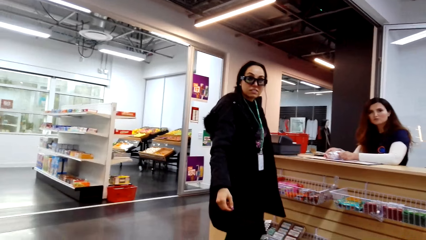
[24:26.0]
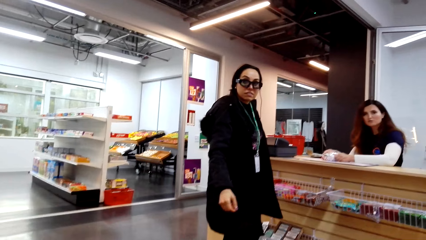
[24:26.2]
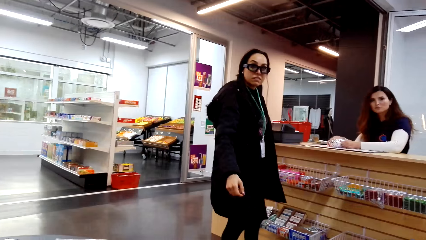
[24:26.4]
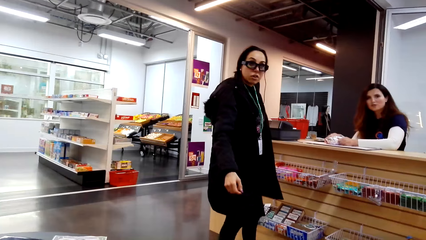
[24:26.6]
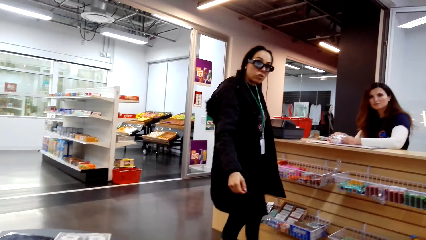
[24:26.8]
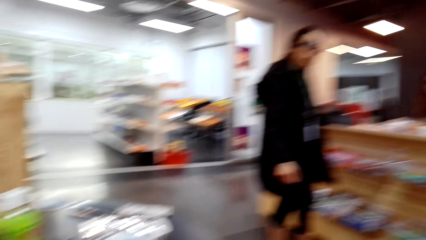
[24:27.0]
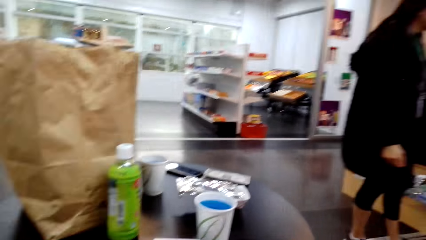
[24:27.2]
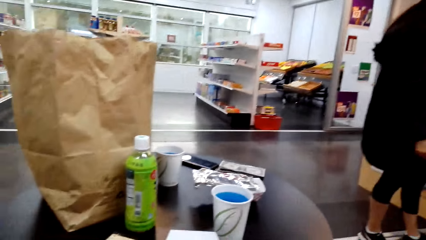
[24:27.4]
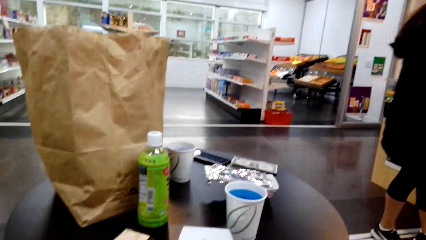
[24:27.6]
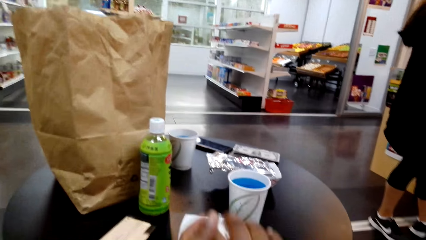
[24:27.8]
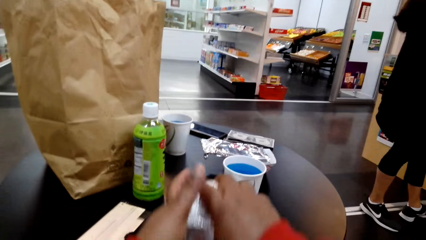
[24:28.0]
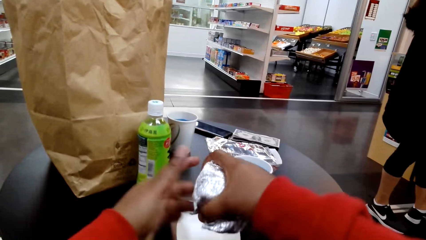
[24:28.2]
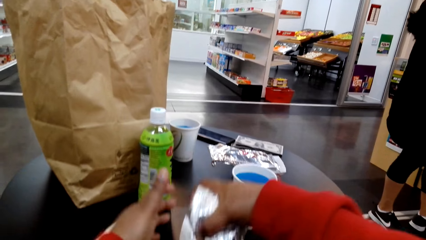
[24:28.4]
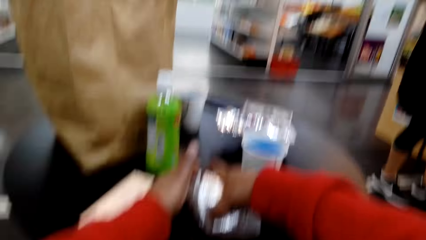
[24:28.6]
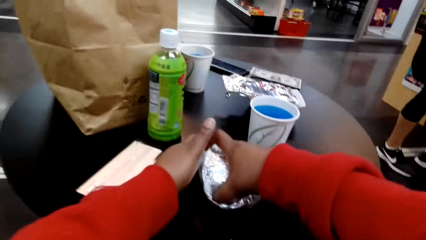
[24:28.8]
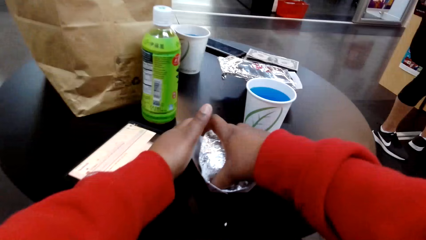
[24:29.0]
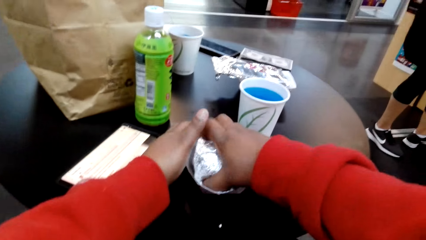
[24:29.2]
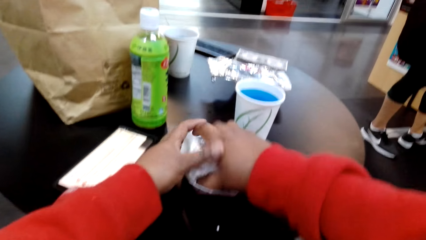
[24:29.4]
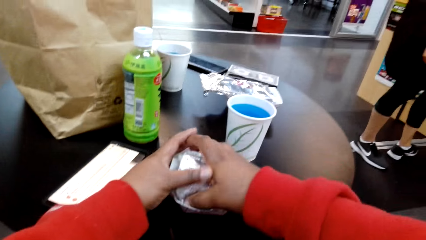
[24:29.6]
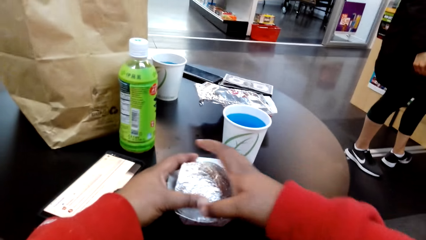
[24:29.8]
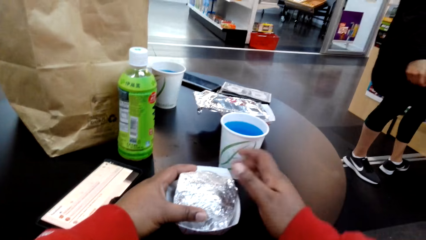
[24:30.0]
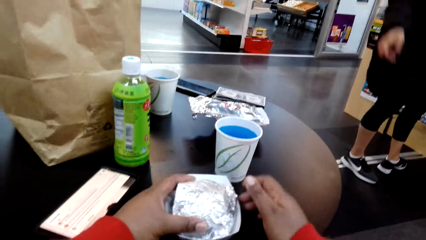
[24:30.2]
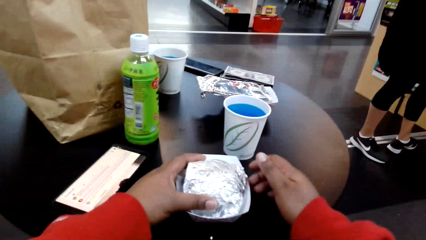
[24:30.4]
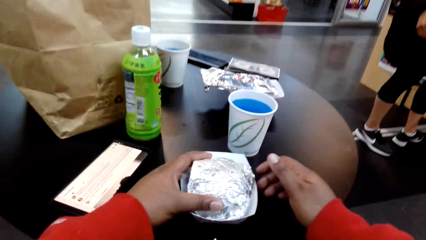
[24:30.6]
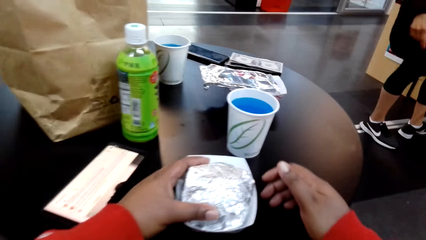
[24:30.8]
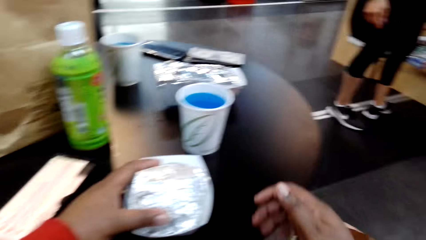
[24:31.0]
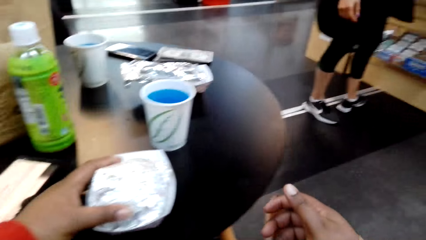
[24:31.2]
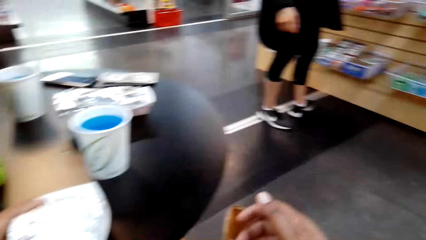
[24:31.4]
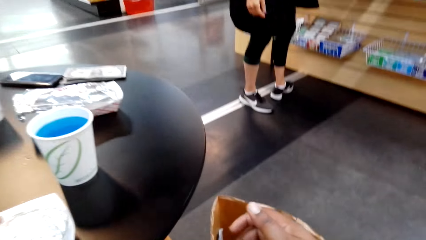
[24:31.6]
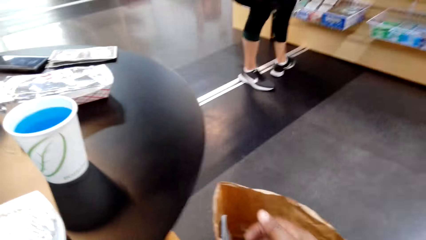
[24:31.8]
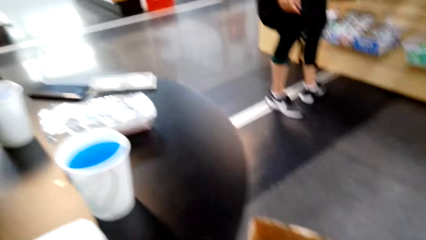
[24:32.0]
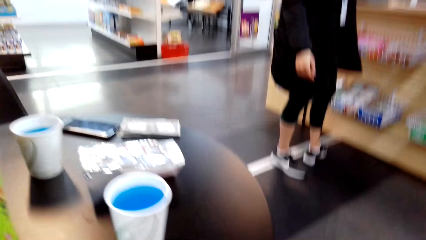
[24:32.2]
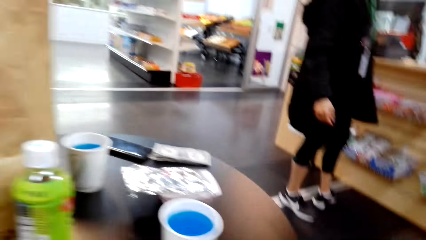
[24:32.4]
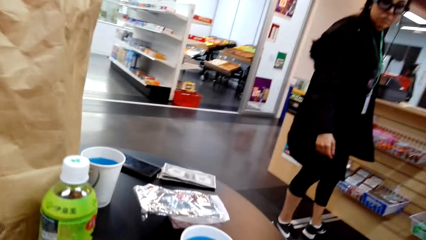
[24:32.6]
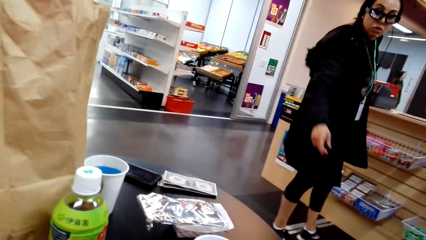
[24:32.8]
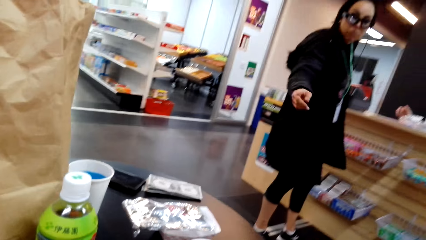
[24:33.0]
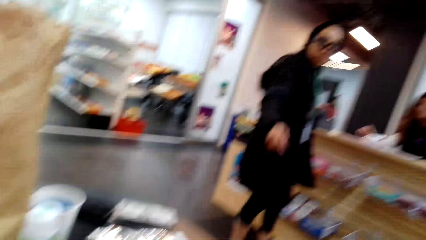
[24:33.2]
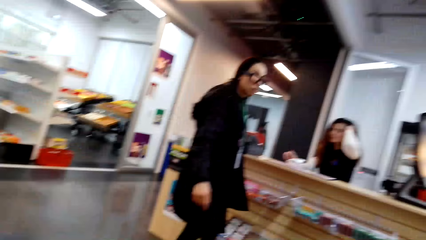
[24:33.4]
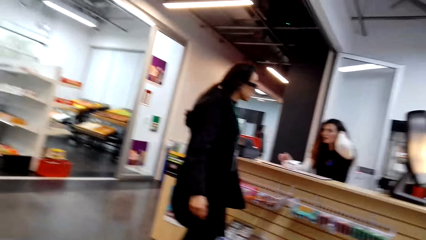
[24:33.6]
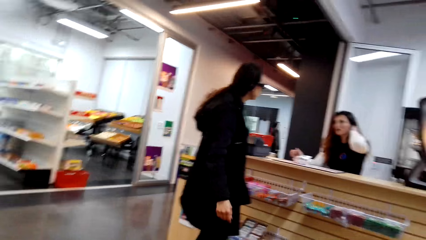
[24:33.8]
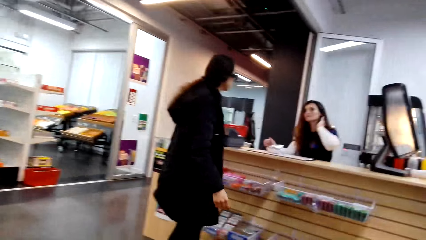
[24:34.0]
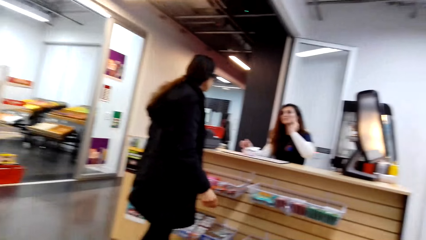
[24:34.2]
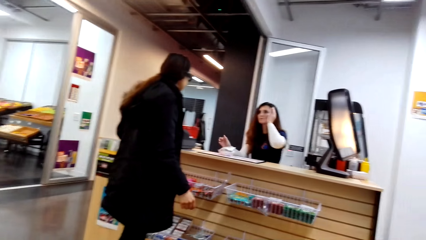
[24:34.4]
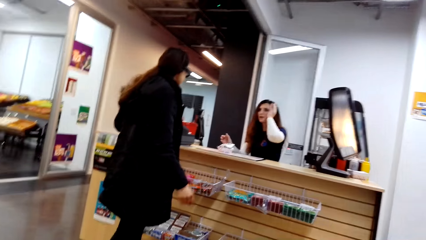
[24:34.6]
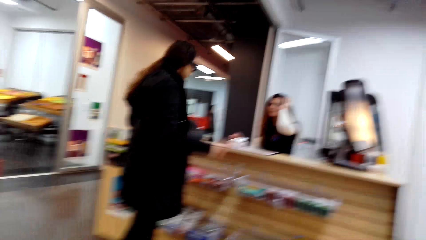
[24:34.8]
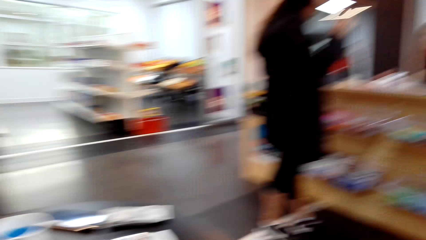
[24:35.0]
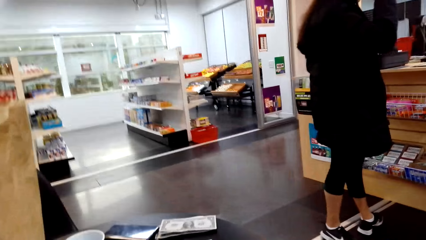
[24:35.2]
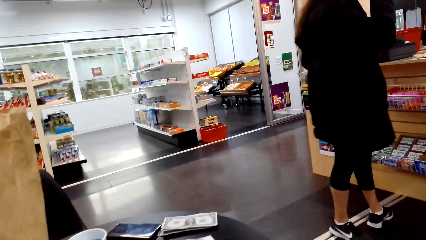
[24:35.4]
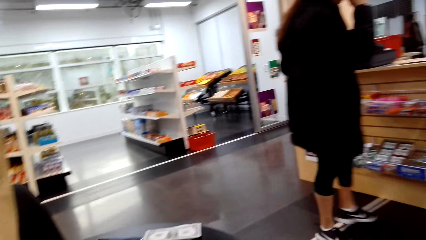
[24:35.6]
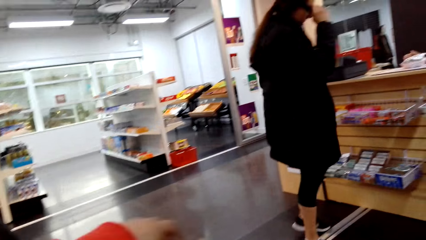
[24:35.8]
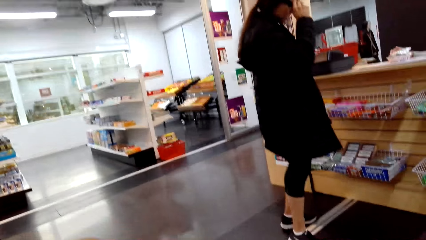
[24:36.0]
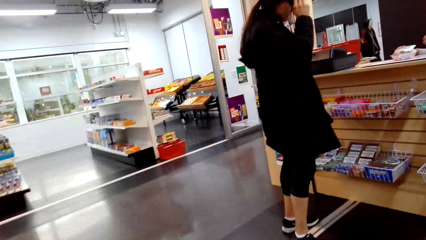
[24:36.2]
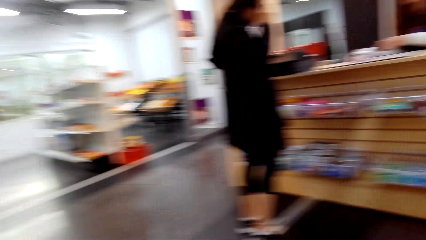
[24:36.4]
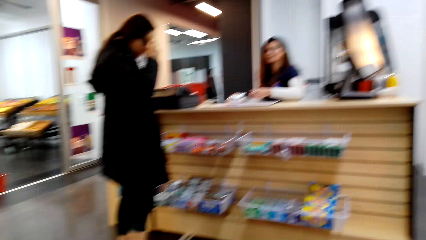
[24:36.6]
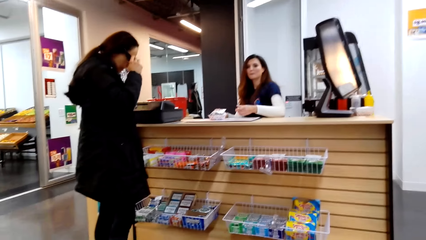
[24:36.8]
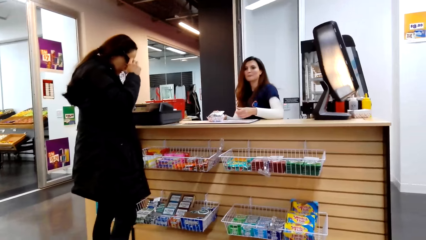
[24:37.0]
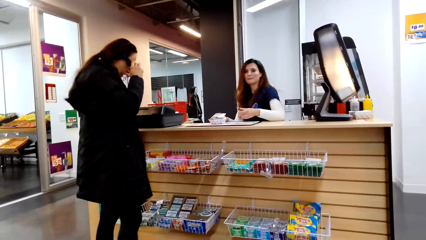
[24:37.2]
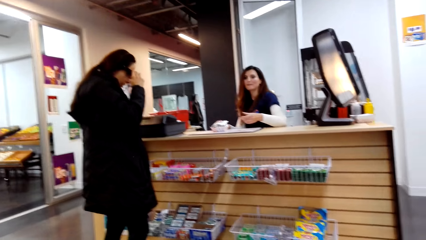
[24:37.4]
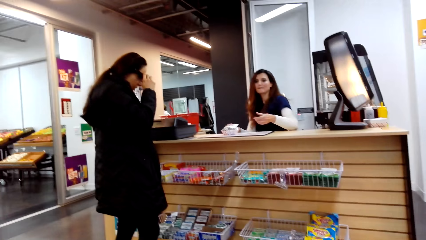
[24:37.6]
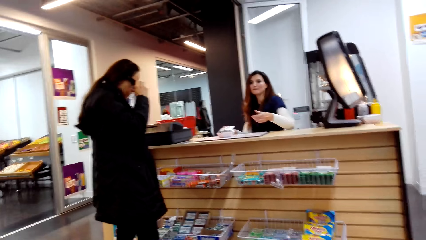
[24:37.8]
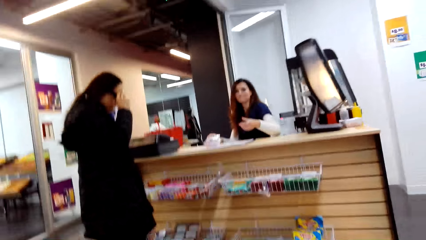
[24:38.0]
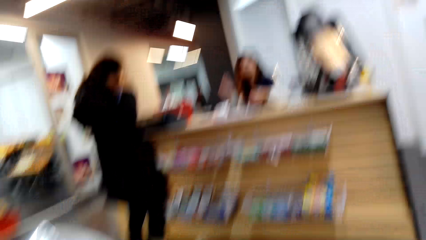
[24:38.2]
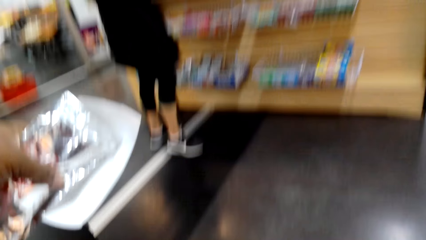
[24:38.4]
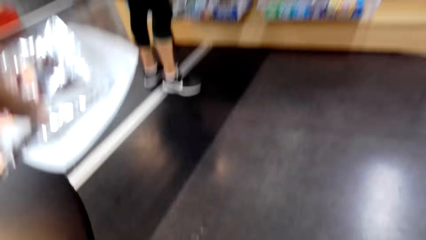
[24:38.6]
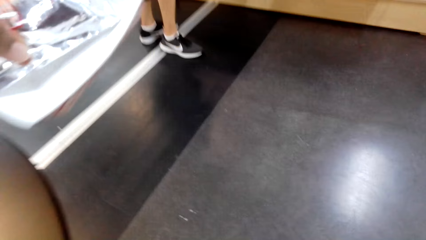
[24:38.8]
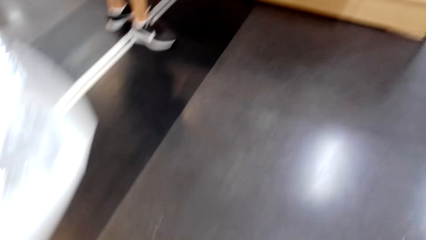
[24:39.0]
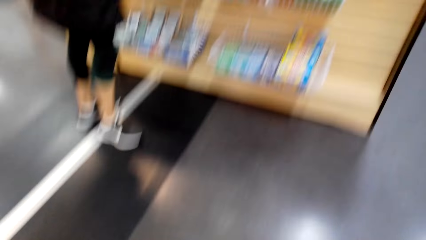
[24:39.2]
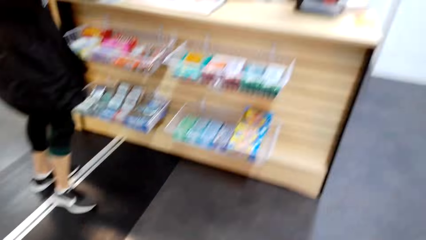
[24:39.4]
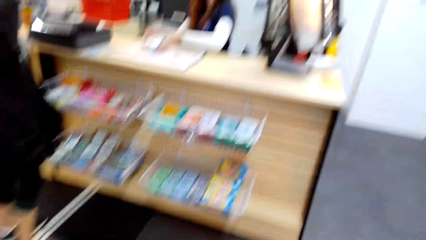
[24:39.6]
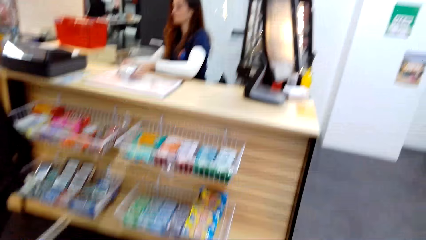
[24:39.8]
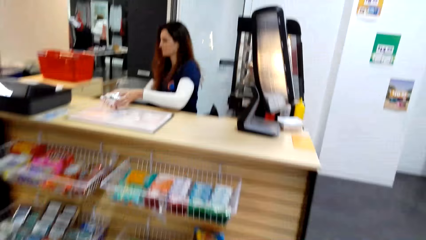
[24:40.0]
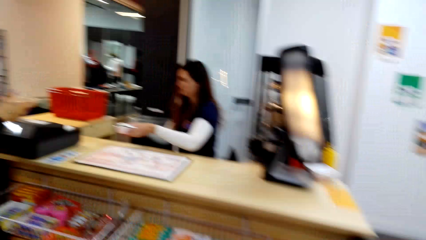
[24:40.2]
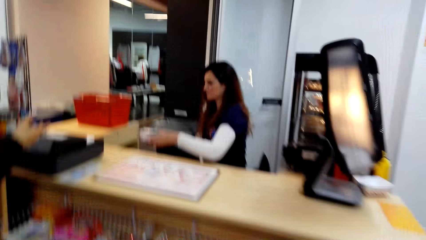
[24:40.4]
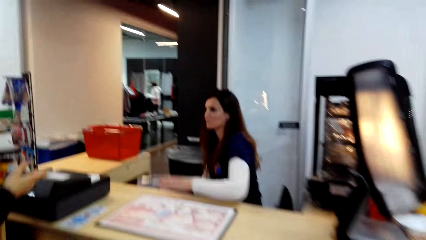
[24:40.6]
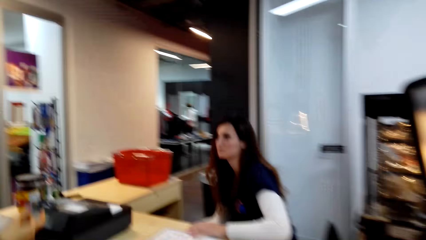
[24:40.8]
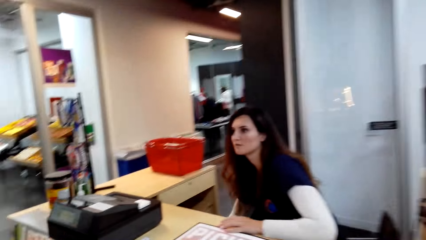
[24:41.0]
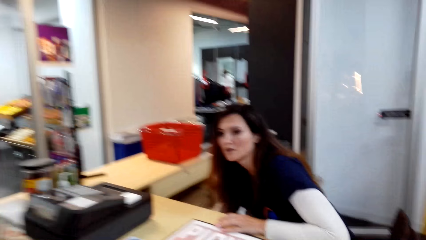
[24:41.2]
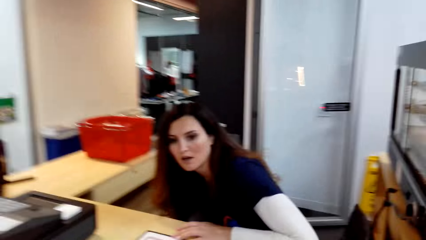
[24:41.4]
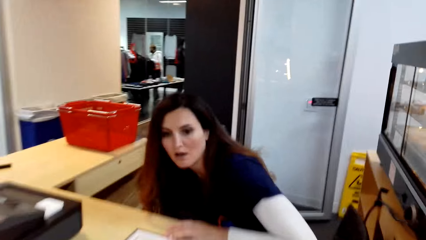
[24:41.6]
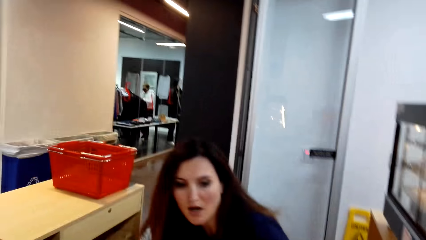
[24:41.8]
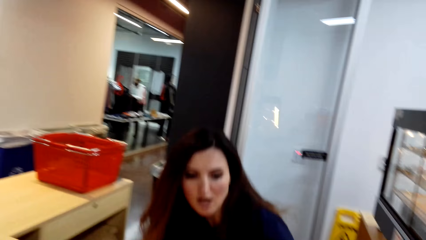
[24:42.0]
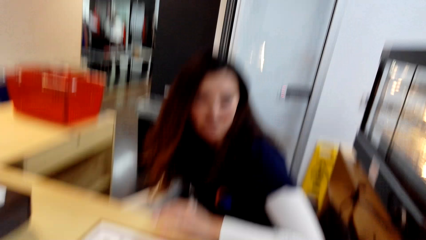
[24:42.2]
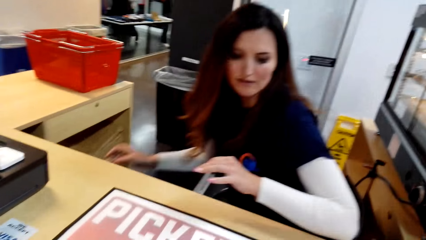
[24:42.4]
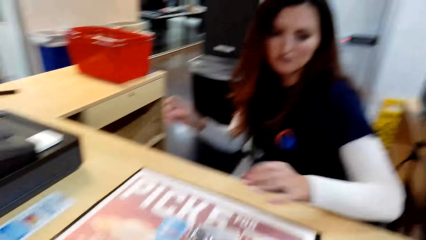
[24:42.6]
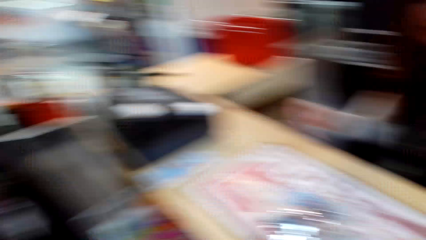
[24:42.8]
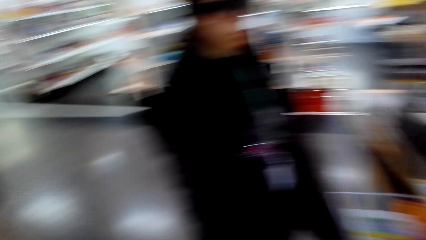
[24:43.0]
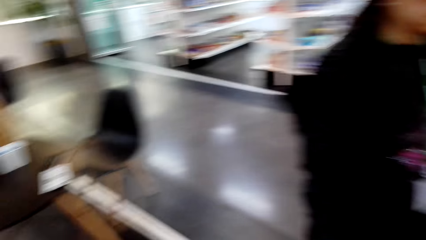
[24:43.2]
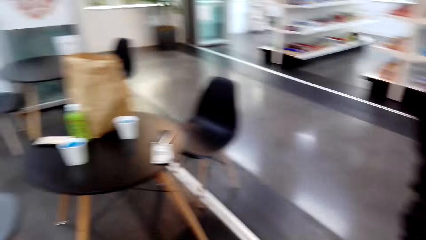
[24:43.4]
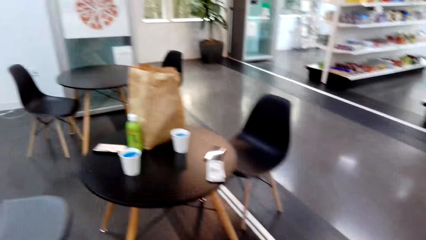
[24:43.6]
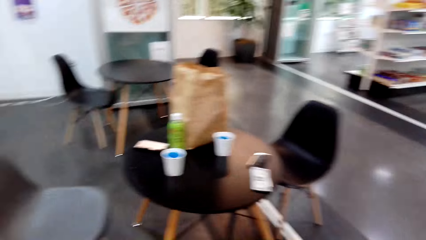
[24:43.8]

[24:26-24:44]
The camera wearer puts something on the table. They touch something. The woman converses with the camera wearer. The camera wearer looks around. The woman converses with the other woman. The camera wearer talks to another person.
